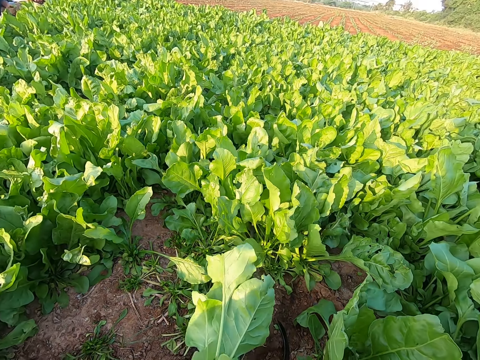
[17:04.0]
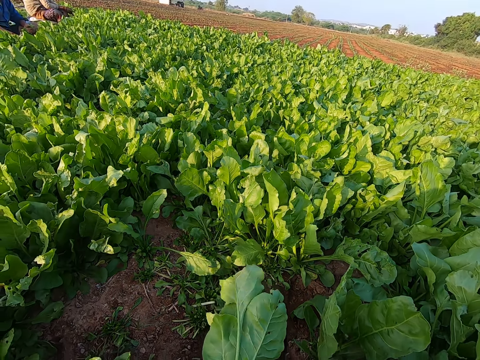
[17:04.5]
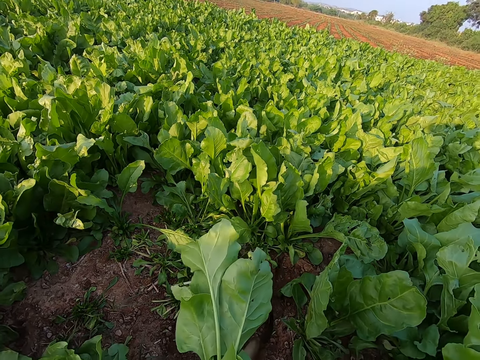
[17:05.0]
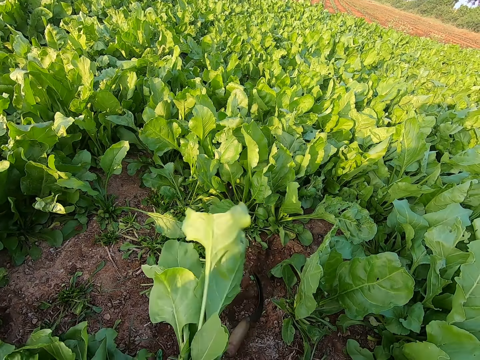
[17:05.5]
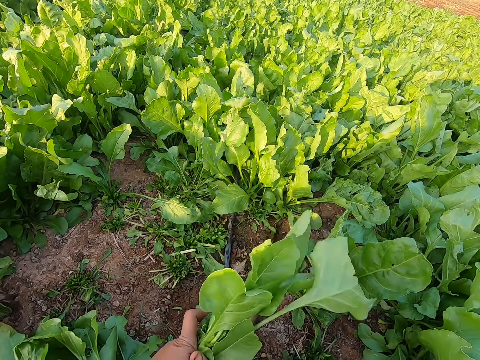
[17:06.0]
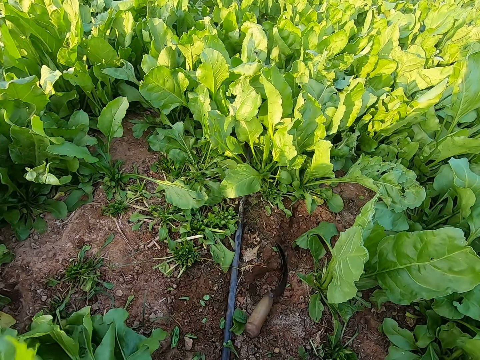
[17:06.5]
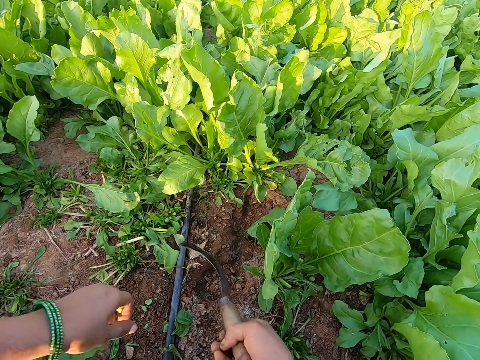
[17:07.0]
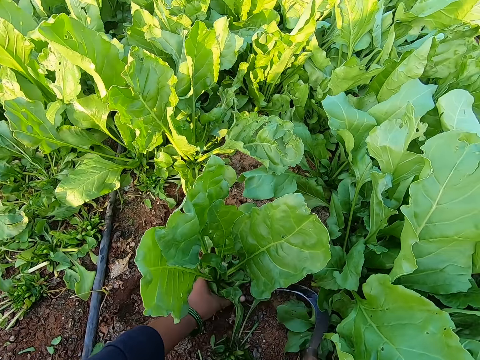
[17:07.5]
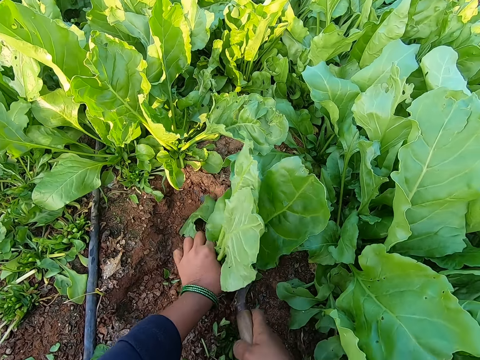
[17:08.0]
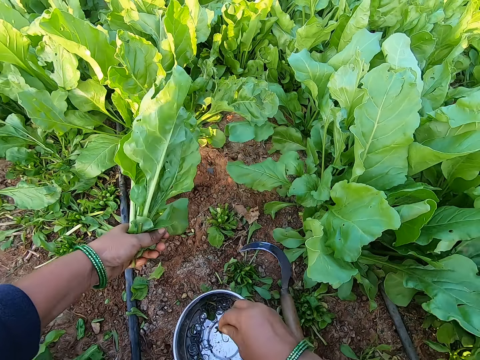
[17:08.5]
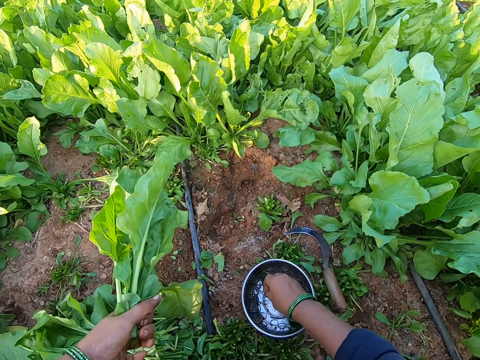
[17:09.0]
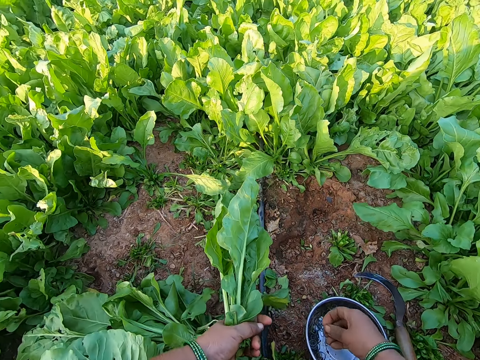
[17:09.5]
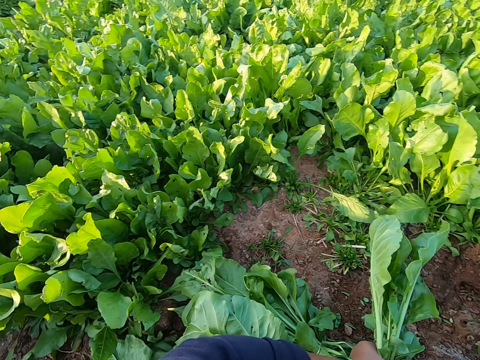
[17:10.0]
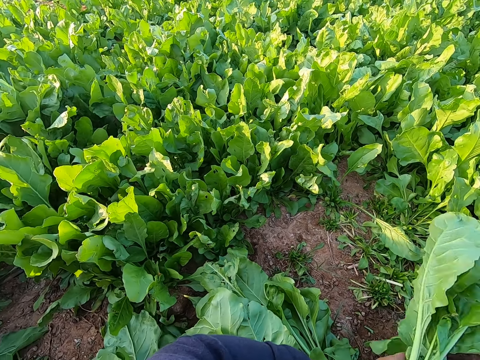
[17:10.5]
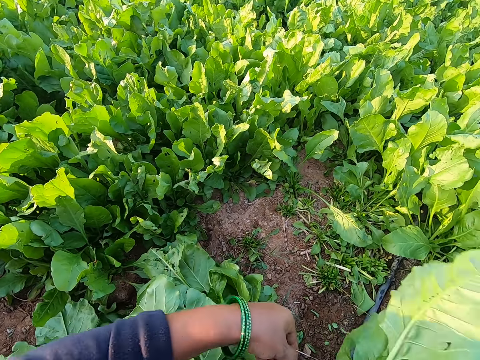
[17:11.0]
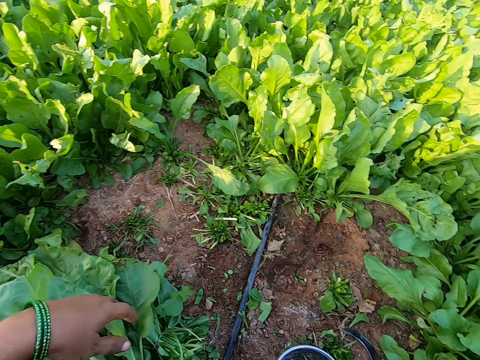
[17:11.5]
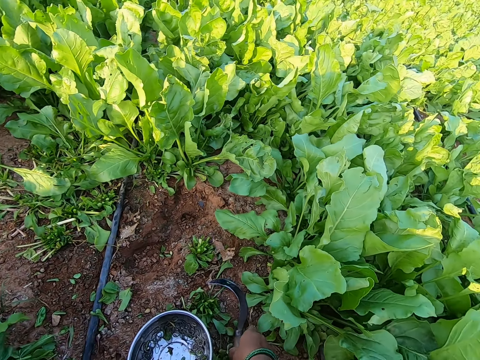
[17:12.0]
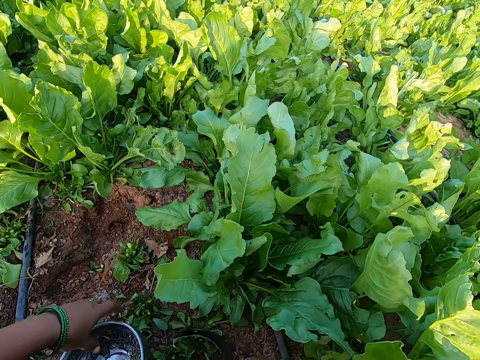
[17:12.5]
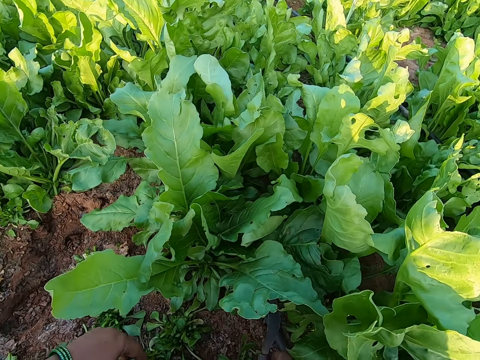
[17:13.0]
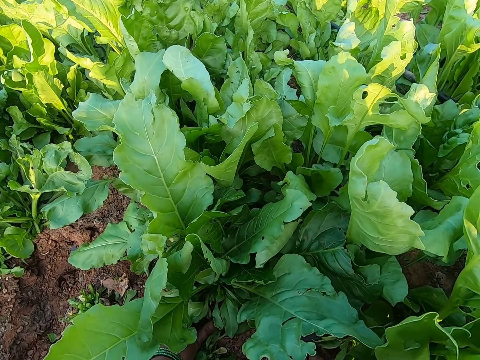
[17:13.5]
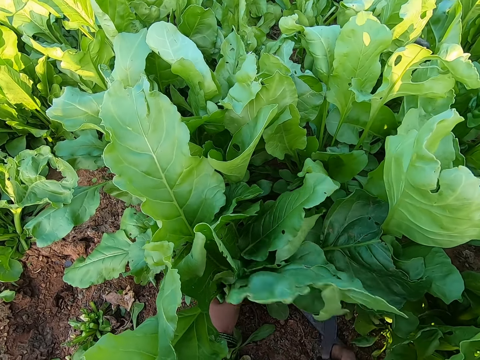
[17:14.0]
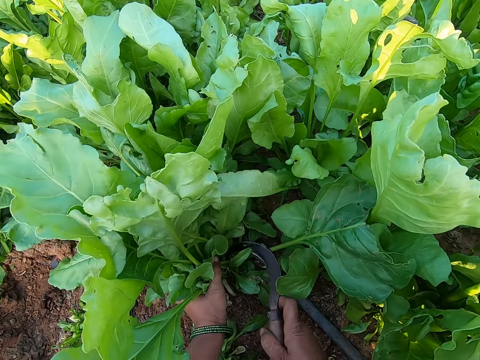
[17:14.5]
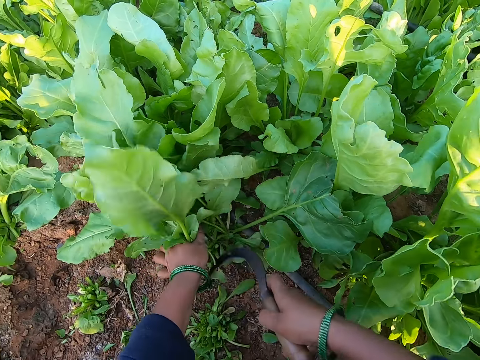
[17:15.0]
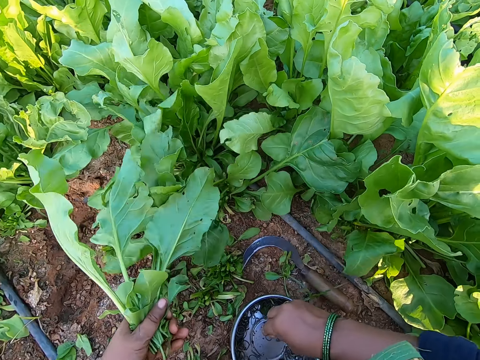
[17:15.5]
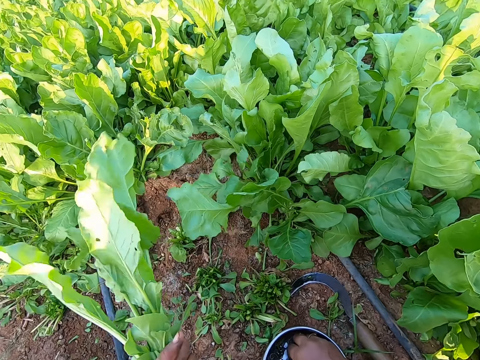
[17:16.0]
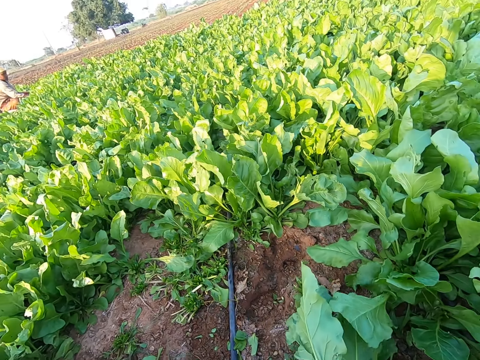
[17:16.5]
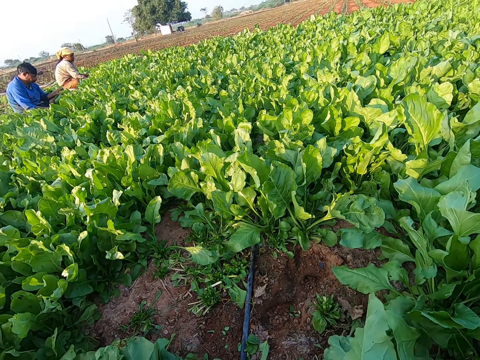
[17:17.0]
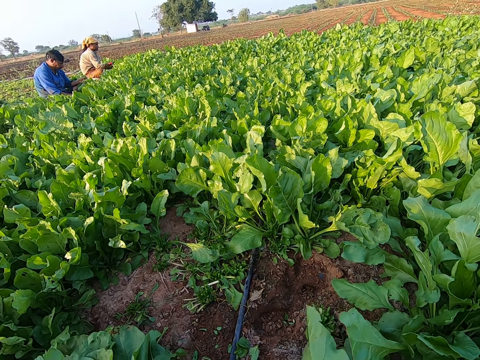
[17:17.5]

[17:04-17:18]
The camera wearer wraps the plant in her left hand with a rubber band in her right hand. She holds a bunch of spinach. She drops the plant in her right hand on the ground. She picks up the sickle on the ground with her right hand. She grabs a plant with her left hand. She cuts the plant with the sickle in her right hand. She holds a bunch of spinach. She drops the sickle in her right hand. She picks up a rubber band in the container on the ground with her right hand. She turns to the side. She wraps the plant in her left hand with the rubber band in her right hand. She drops the plant in her right hand. She picks up the sickle on the ground with her right hand. She holds the sickle. She shifts the container on the ground with her left hand. She grabs a plant with her left hand. She holds a bunch of spinach. She cuts the plant with the sickle in her right hand. She drops the sickle in her right hand. She picks up a rubber band in the container on the ground with her right hand. She turns to the side.

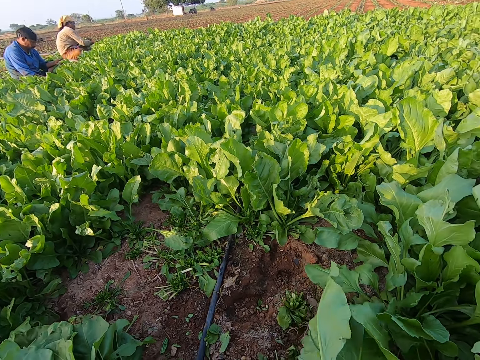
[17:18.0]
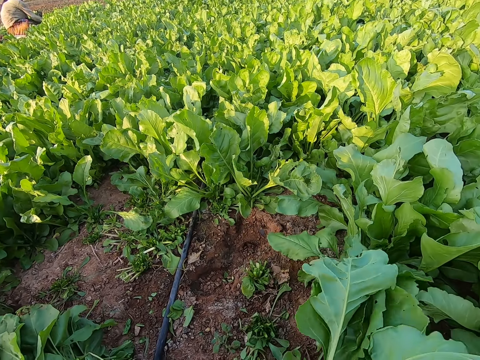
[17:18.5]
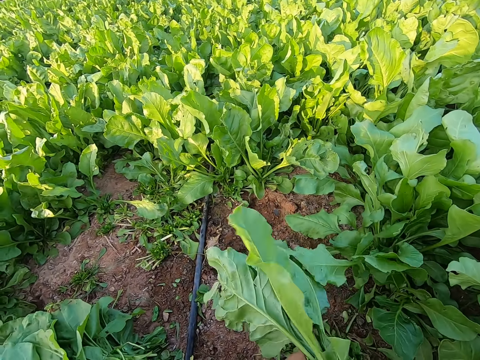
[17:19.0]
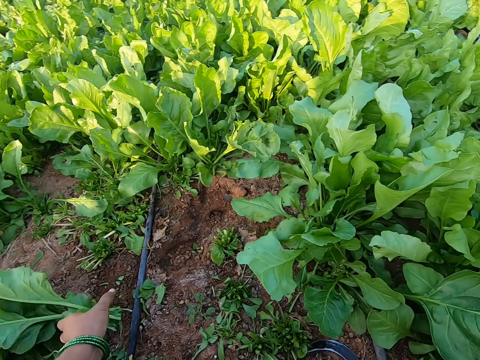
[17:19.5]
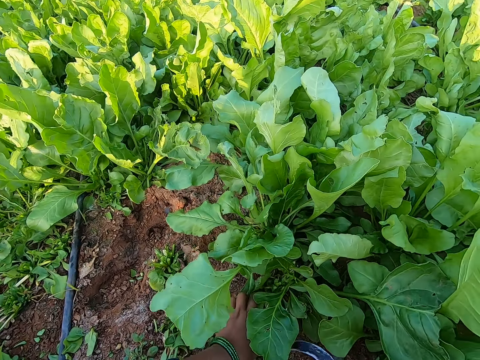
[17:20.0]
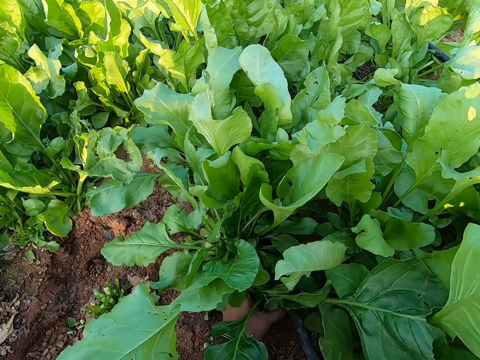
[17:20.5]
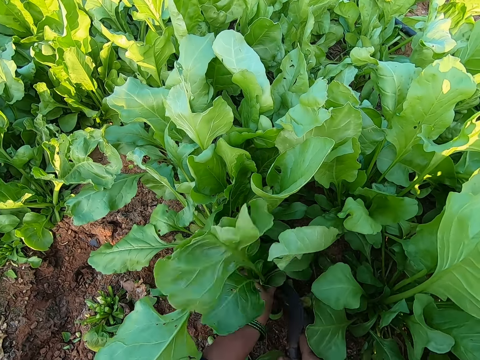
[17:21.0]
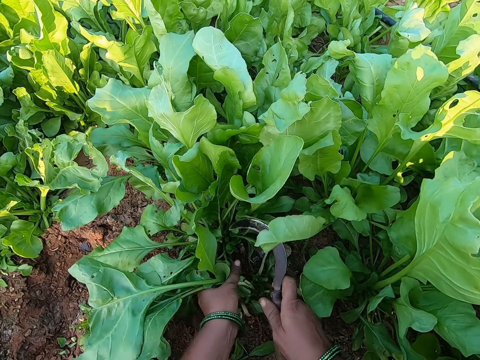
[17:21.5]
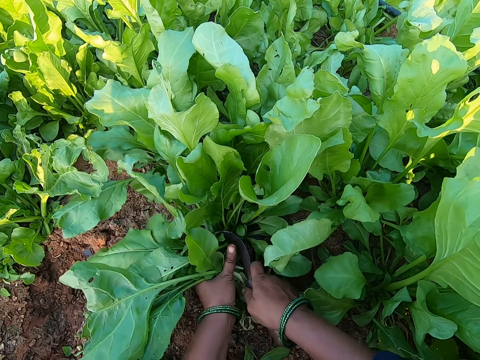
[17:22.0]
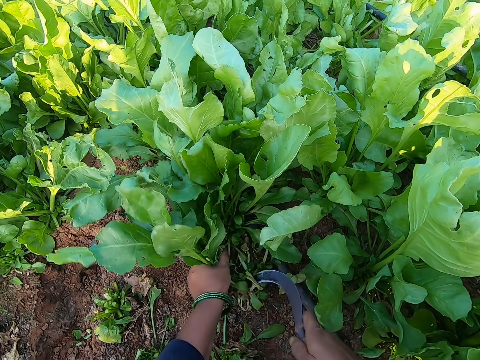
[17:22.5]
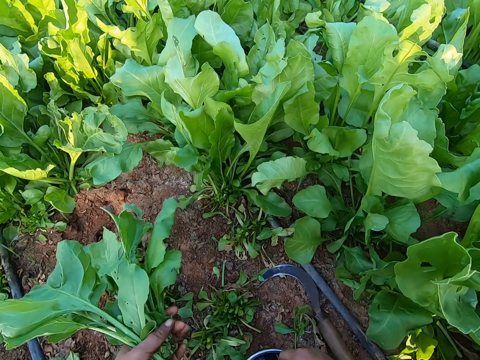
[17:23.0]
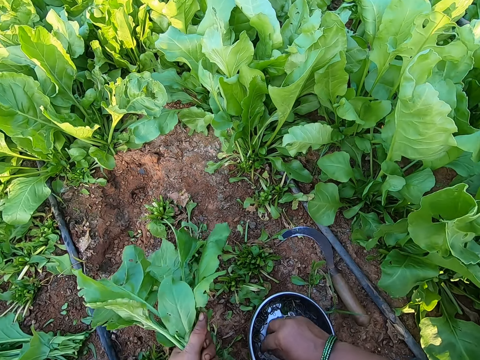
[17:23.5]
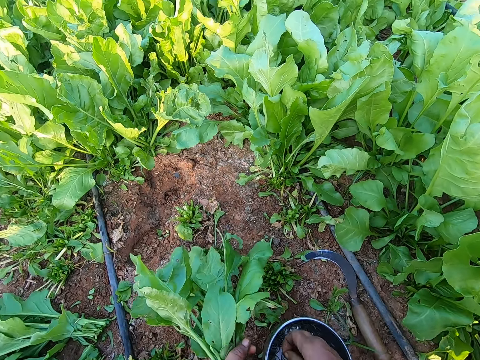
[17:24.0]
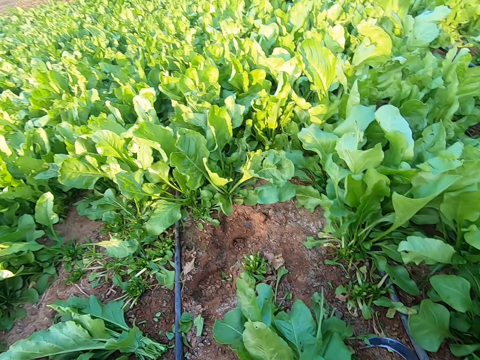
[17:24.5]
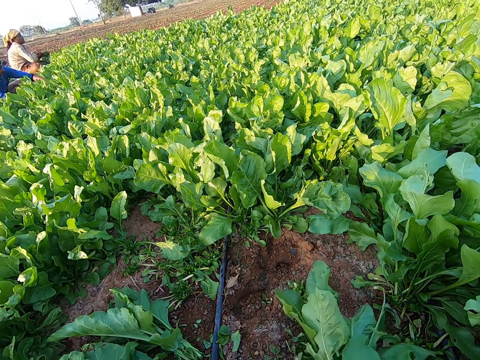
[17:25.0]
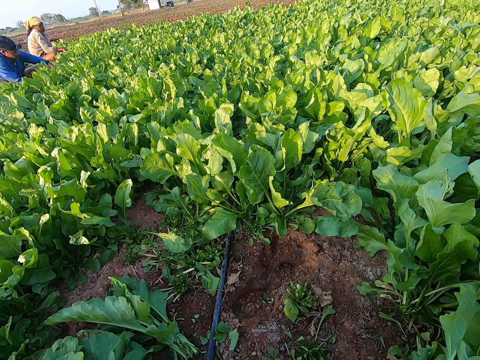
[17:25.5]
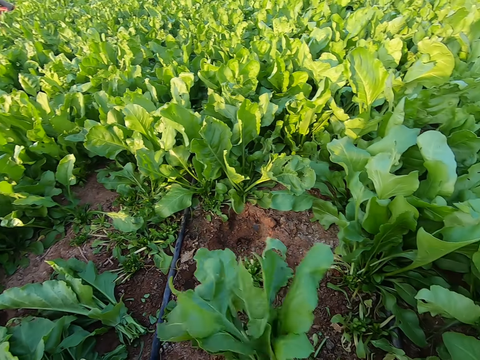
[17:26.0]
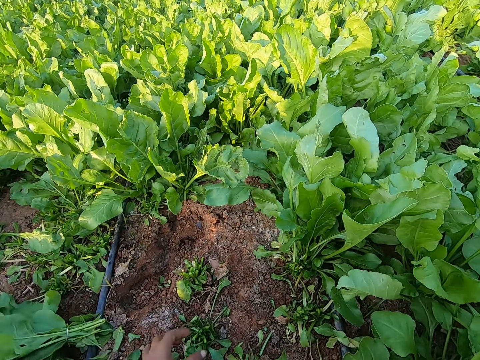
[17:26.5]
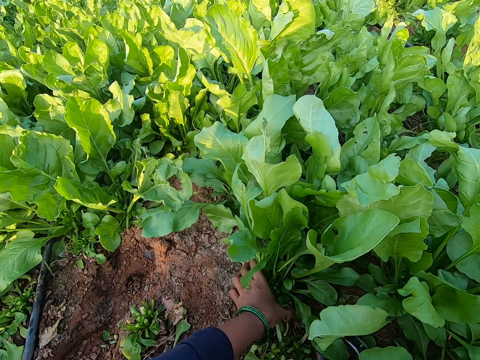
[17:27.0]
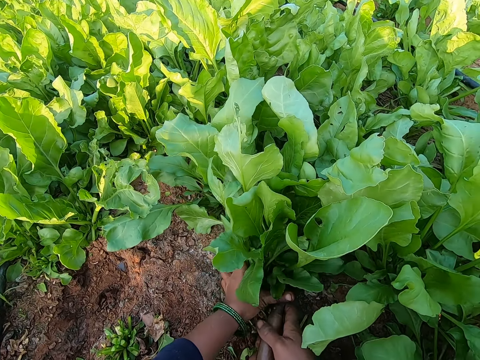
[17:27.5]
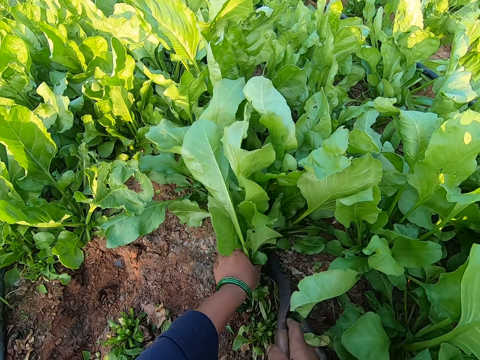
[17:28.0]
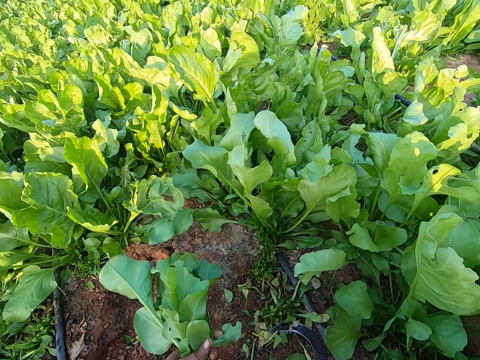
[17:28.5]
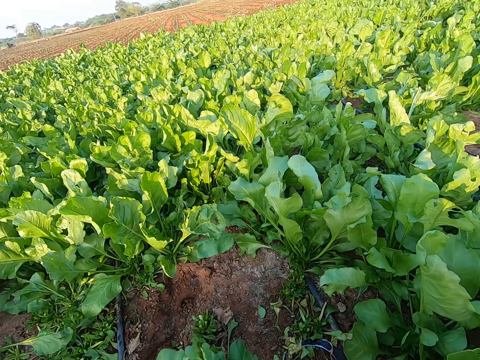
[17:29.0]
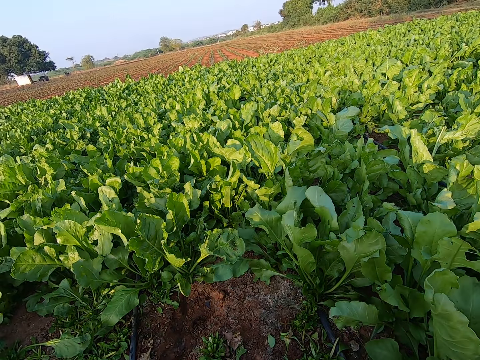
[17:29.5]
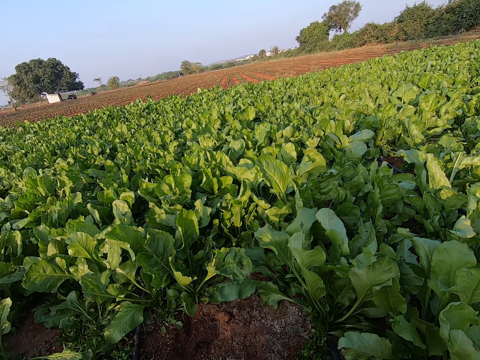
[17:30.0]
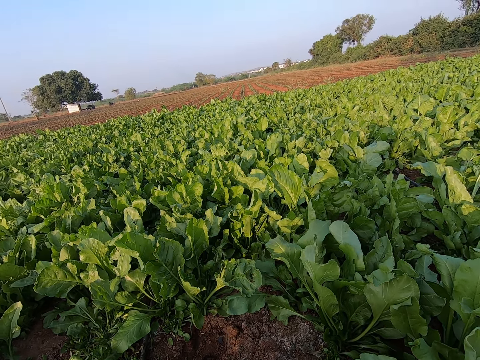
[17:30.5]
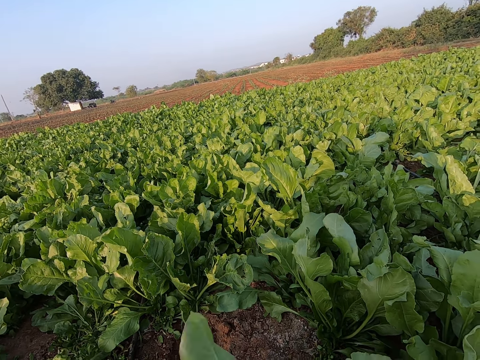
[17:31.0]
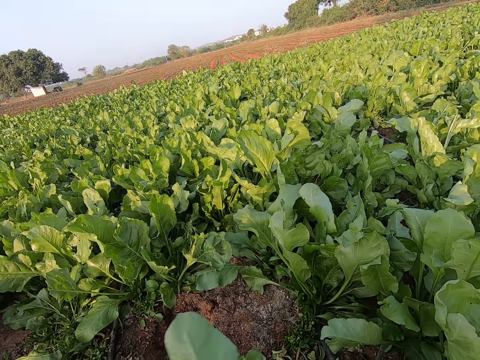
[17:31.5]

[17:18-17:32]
The camera wearer holds a bunch of spinach. She drops the plant in her left hand on the ground. She grabs a plant with her left hand. She cuts the plant with the sickle in her right hand. She drops the sickle in her right hand. She picks up a rubber band in the container on the ground with her right hand. She turns to the side. She holds a bunch of spinach. She drops the plant in her left hand on the ground. She grabs a plant with her left hand. She cuts the plant with the sickle in her right hand. She drops the sickle in her right hand. She turns to the side.
